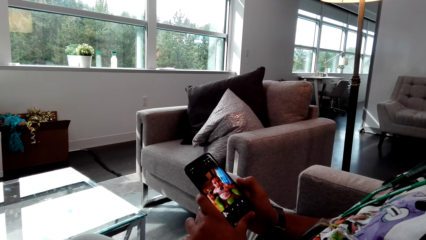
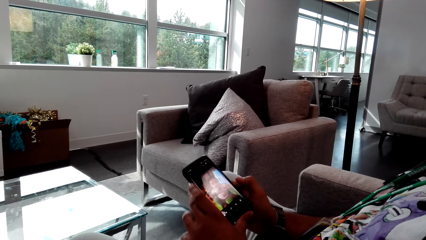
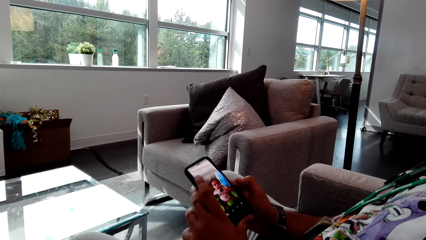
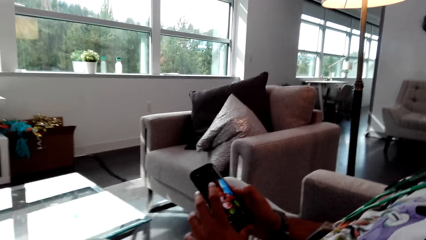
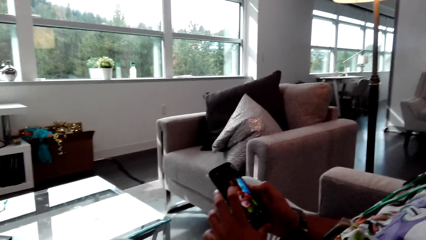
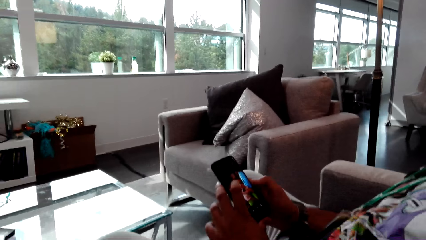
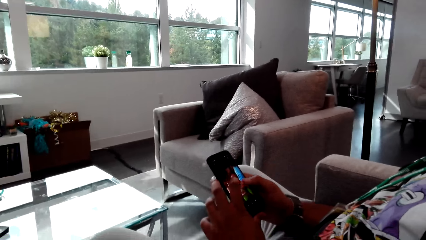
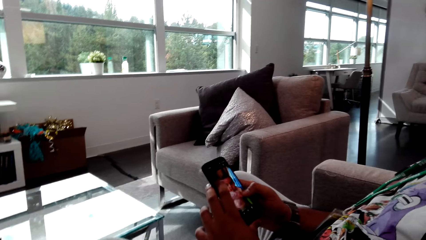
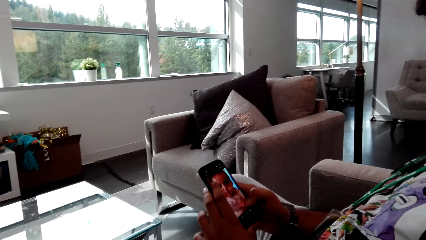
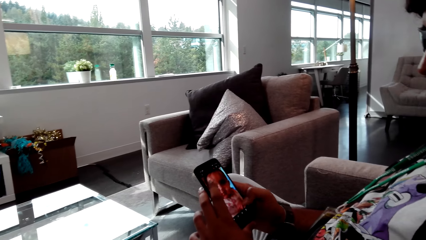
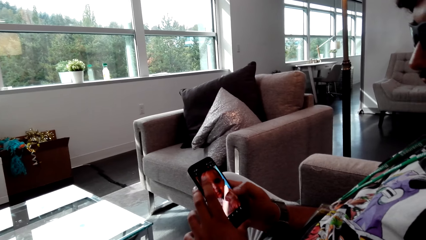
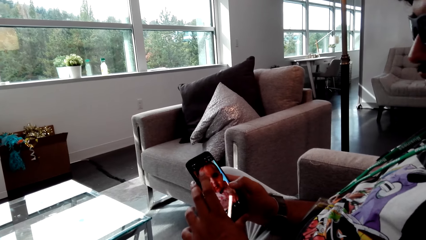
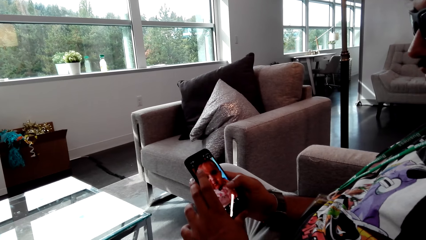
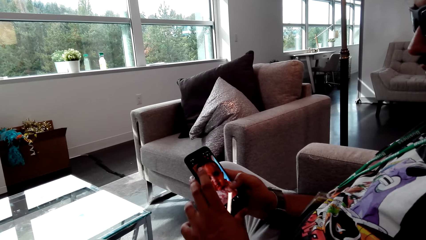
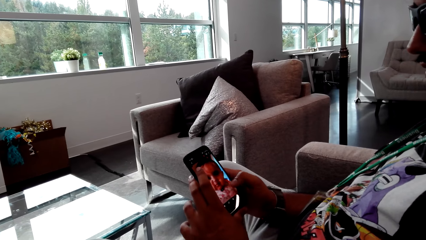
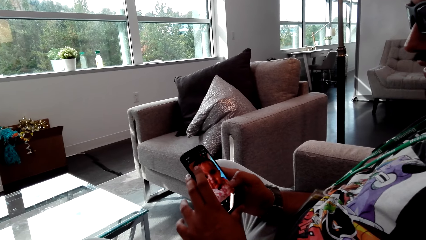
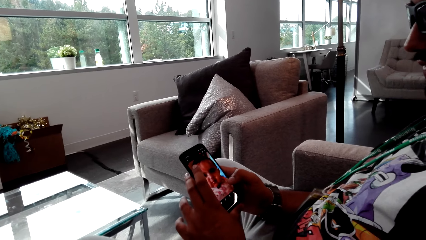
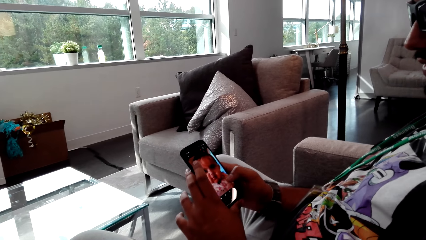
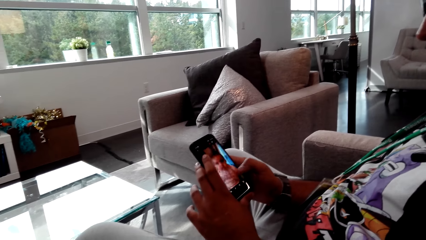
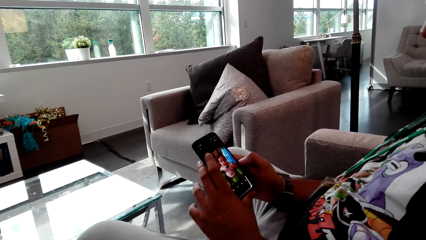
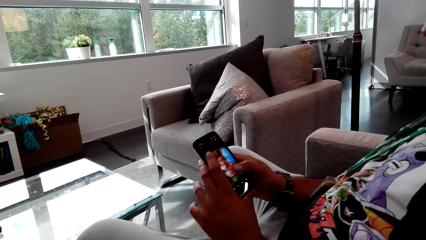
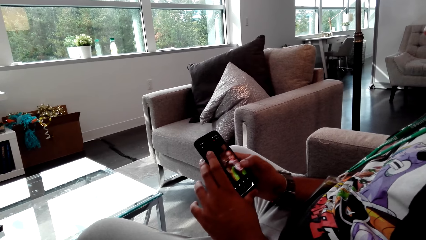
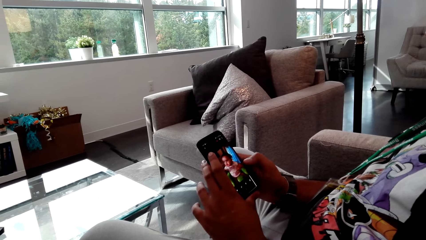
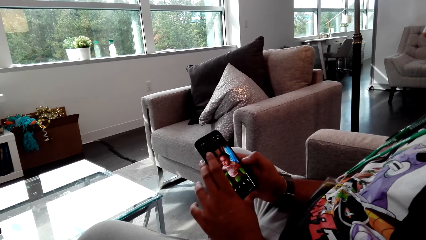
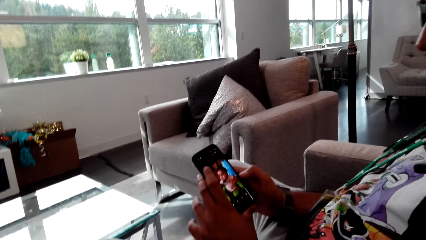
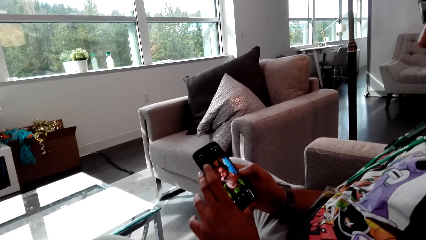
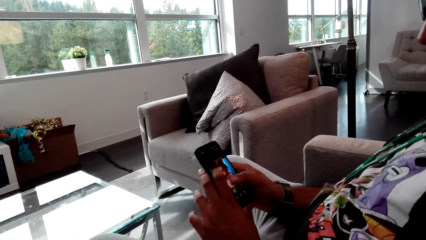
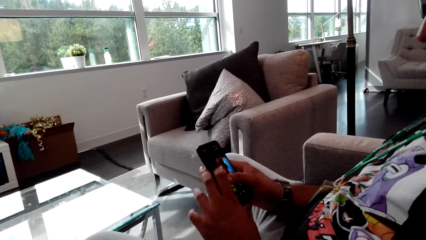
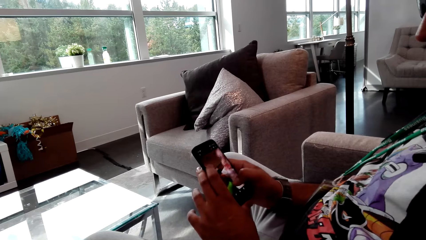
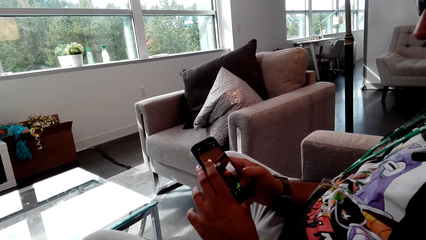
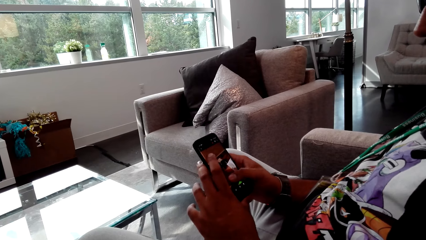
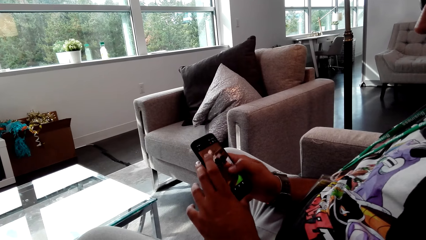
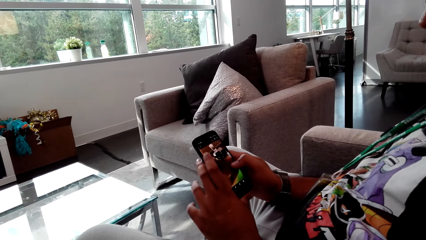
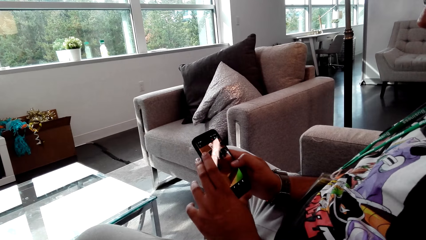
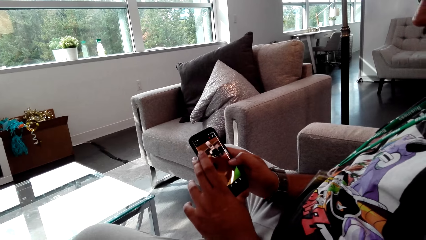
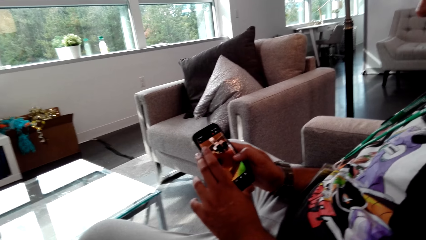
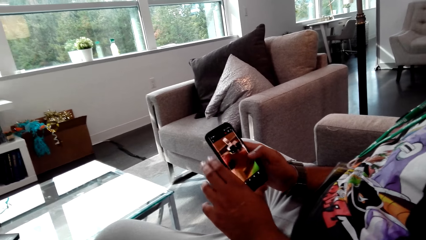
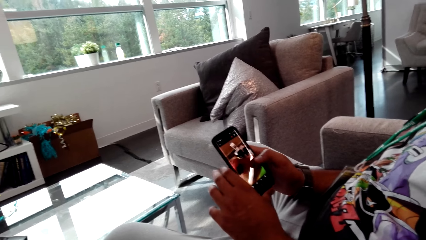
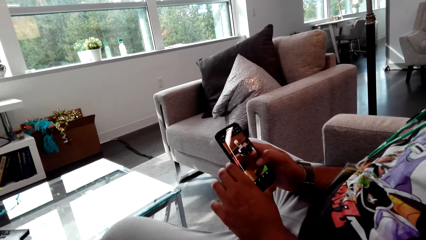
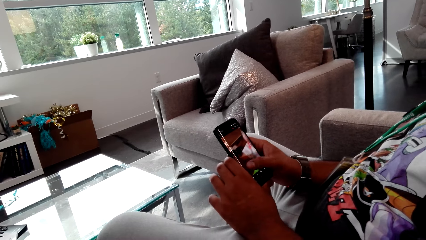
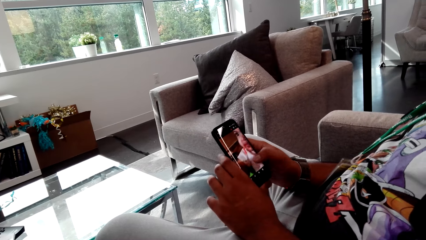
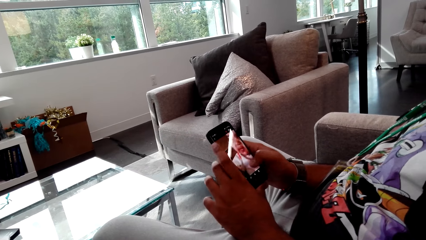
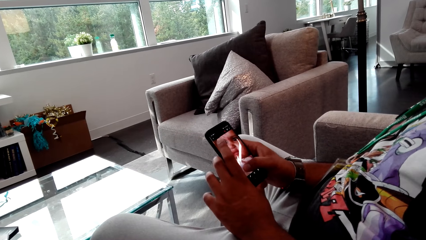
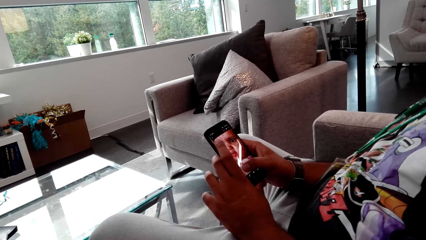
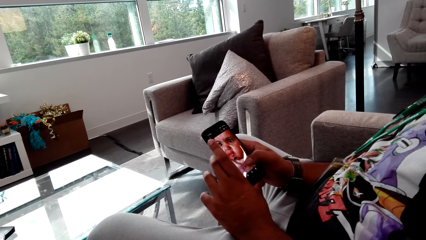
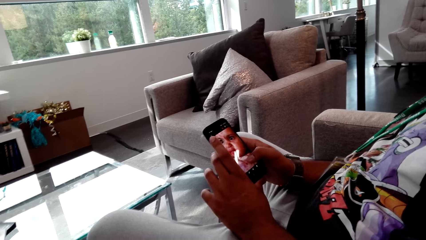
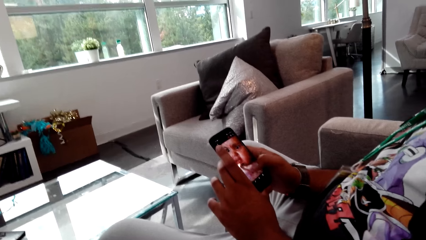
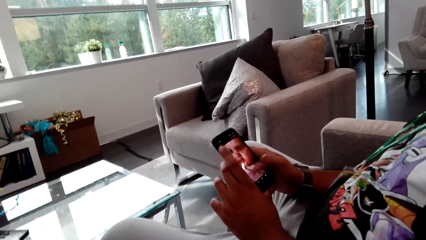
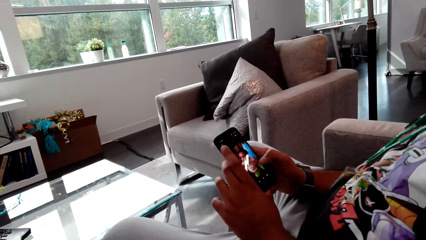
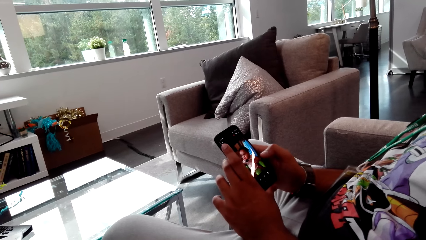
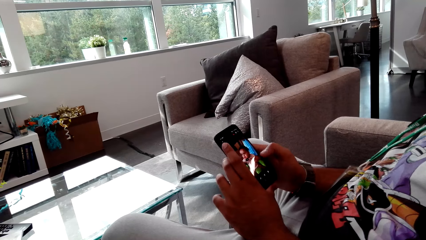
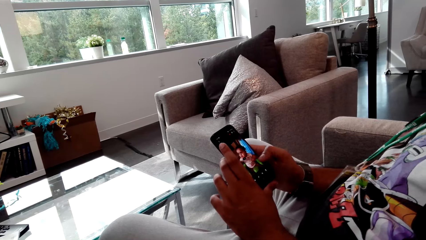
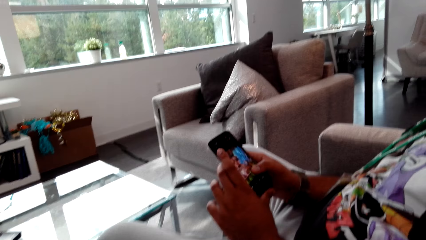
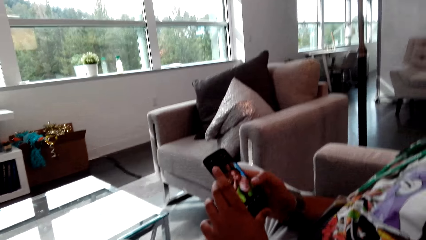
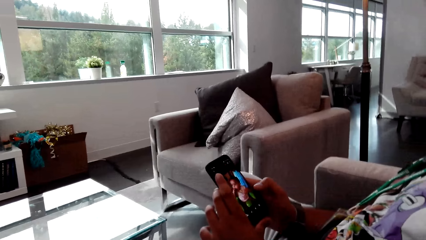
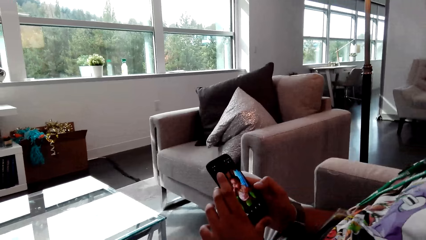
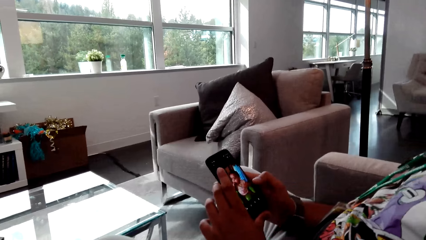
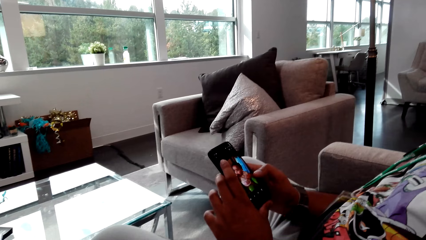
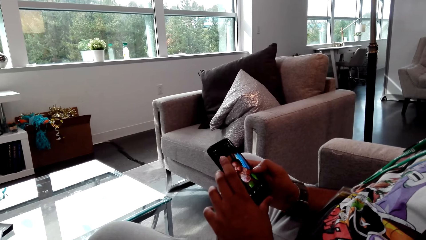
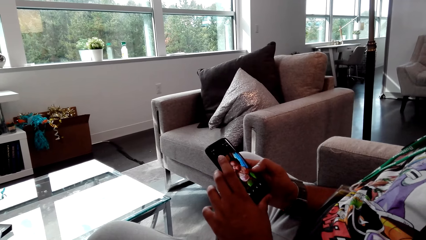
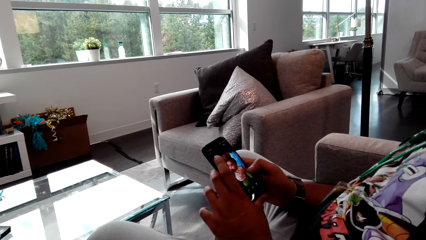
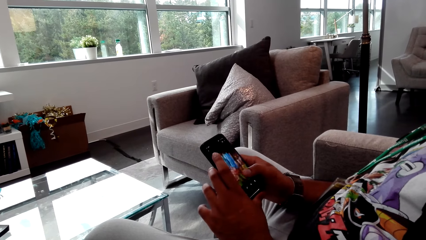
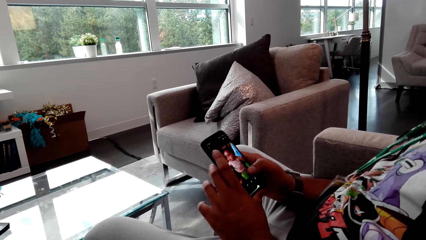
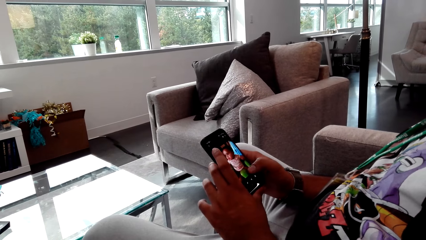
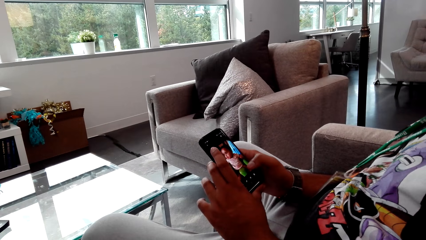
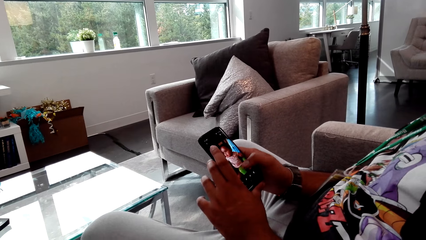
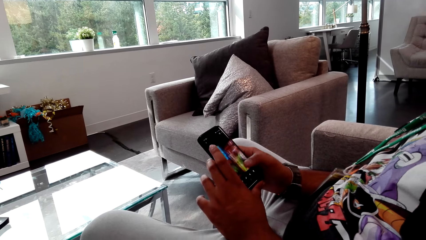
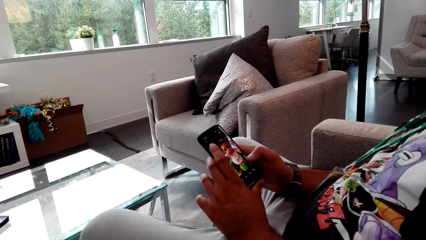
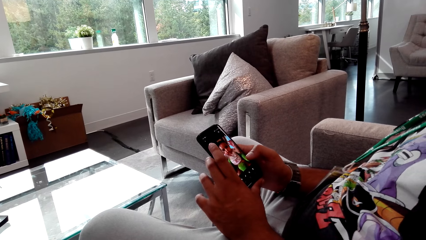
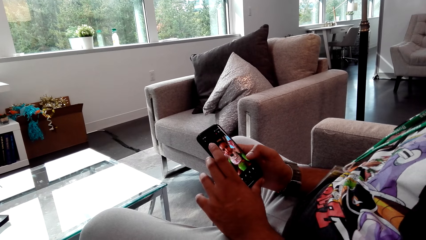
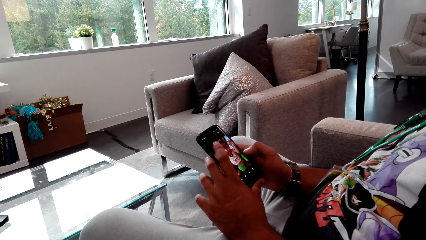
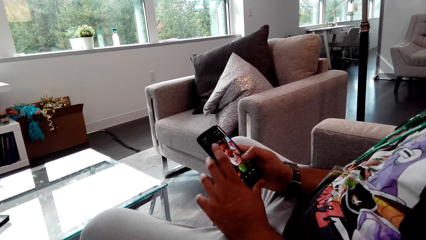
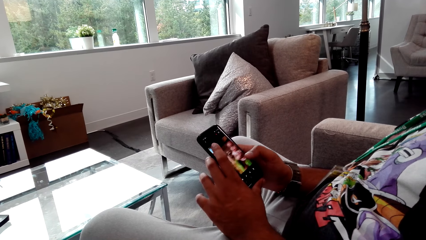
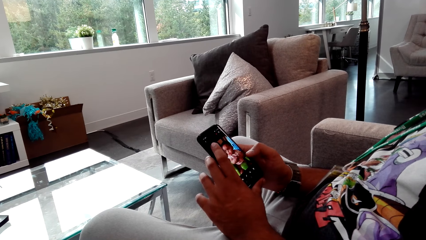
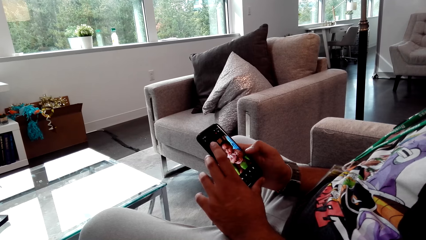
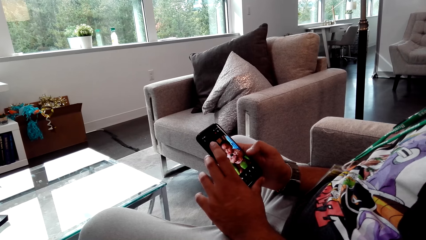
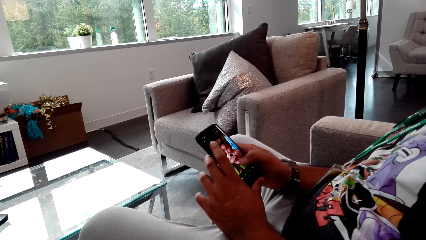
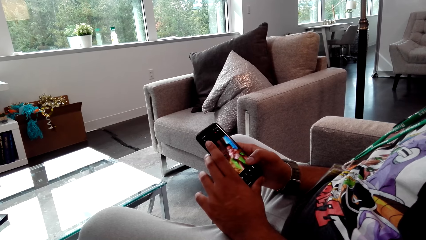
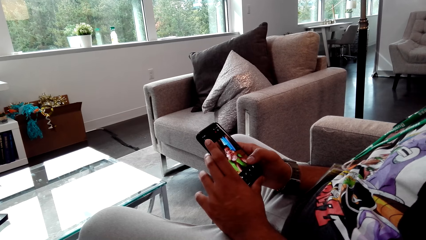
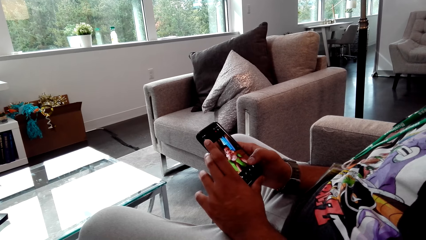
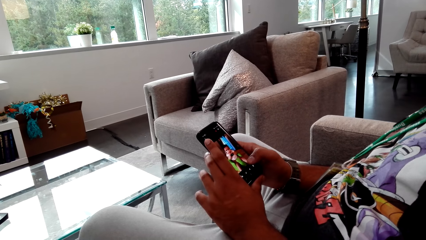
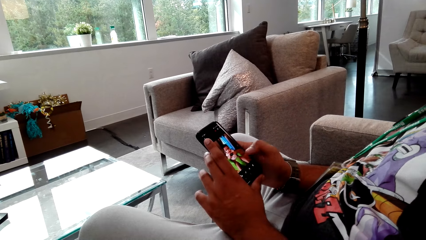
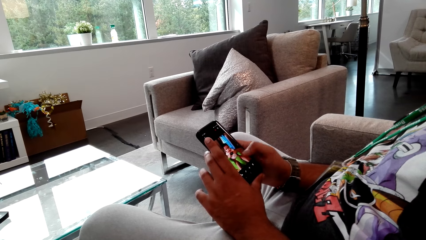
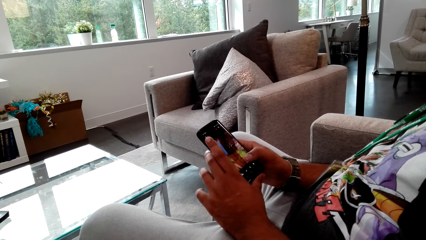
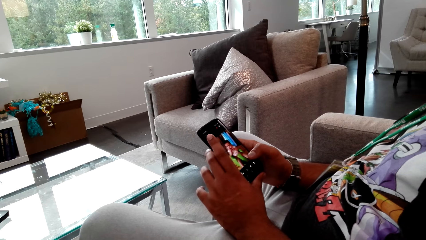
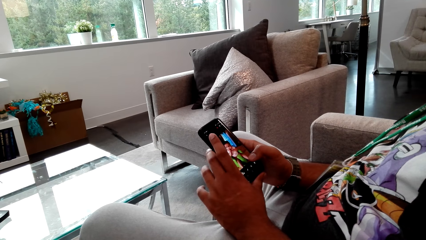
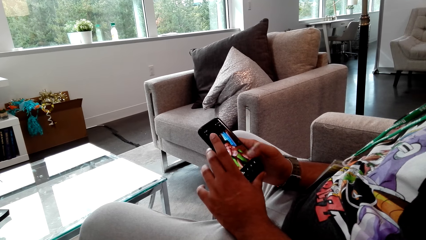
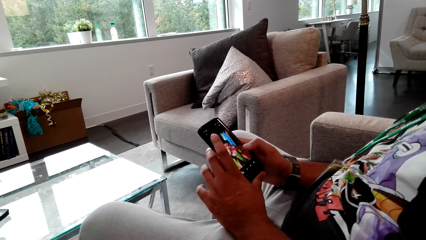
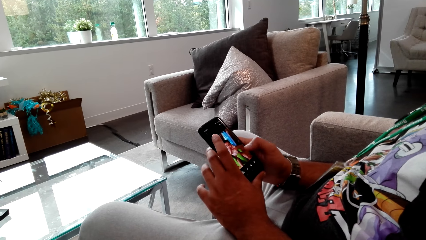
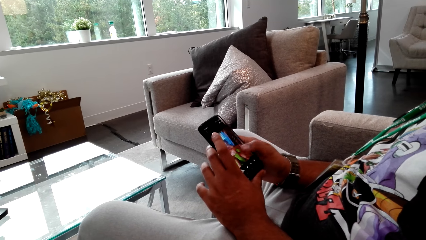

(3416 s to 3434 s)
A man zooms a photo in the phone. The man scrolls the photos in the phone.
